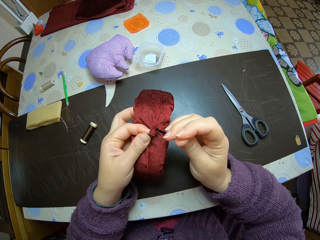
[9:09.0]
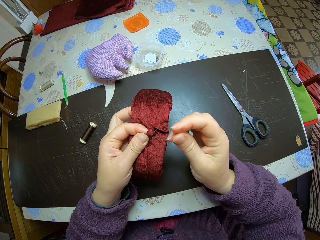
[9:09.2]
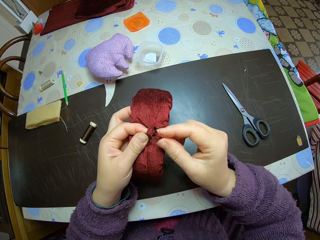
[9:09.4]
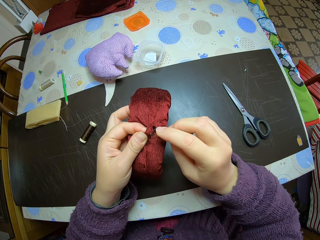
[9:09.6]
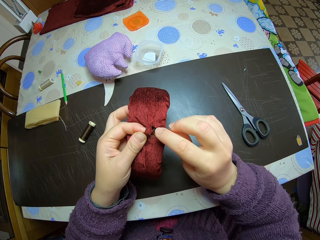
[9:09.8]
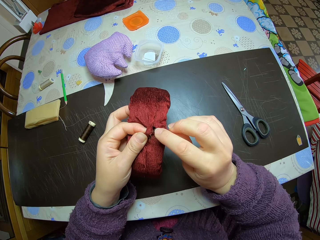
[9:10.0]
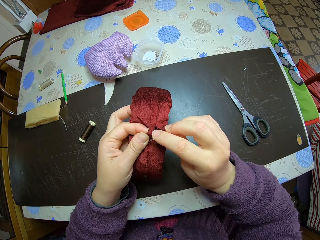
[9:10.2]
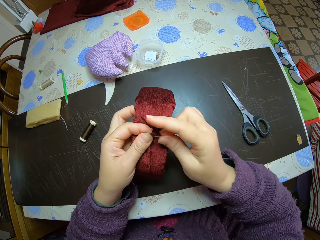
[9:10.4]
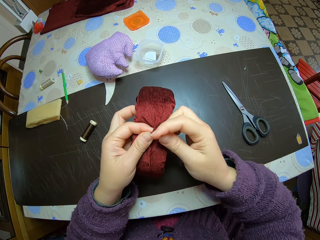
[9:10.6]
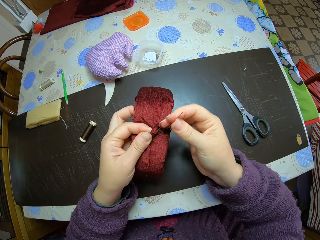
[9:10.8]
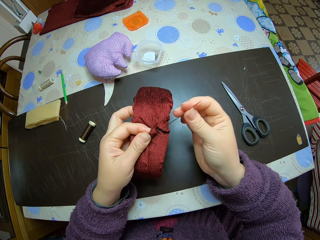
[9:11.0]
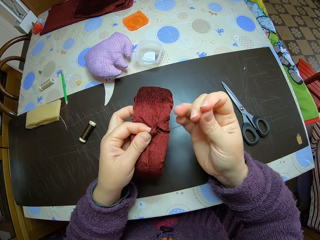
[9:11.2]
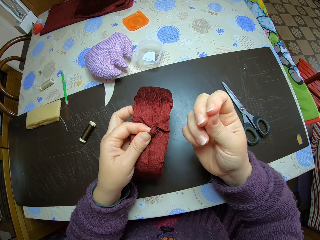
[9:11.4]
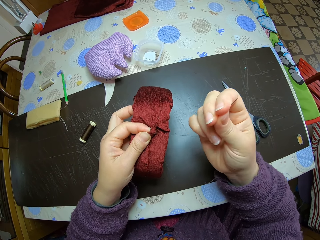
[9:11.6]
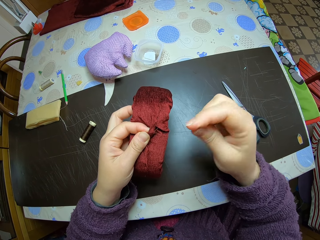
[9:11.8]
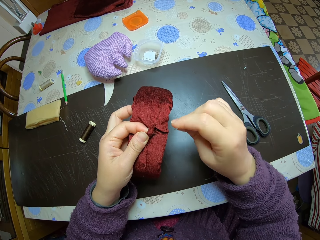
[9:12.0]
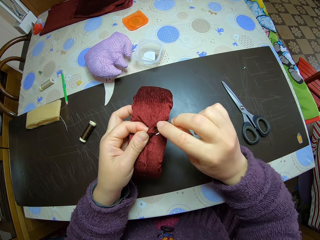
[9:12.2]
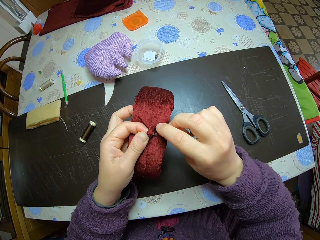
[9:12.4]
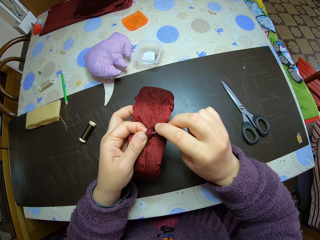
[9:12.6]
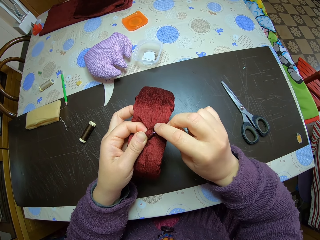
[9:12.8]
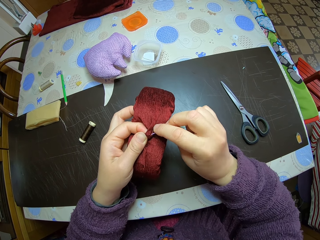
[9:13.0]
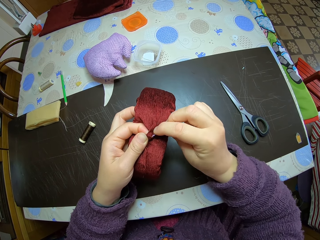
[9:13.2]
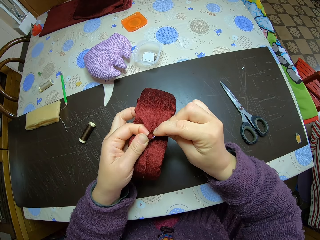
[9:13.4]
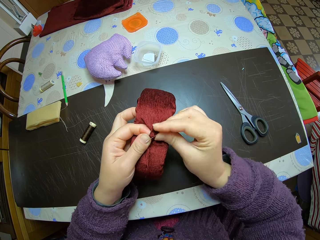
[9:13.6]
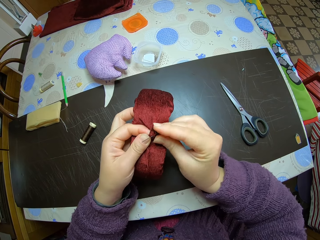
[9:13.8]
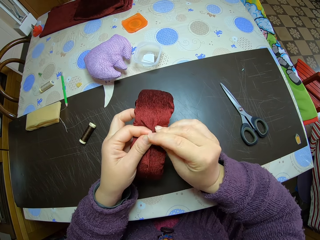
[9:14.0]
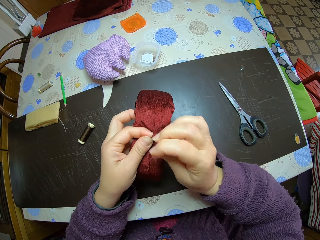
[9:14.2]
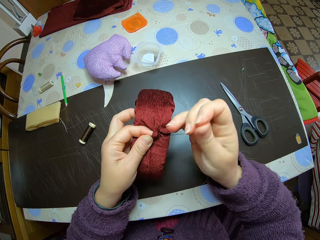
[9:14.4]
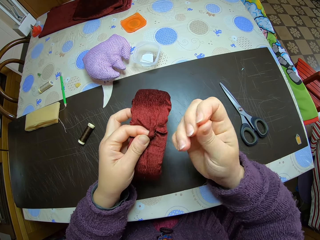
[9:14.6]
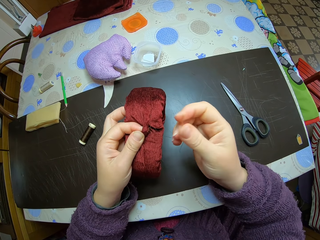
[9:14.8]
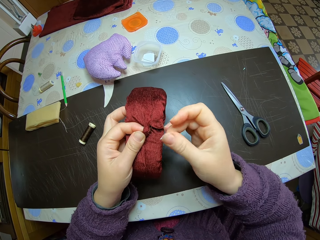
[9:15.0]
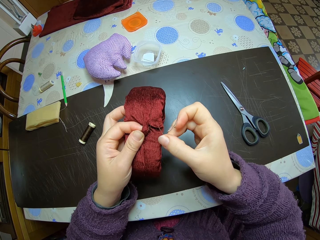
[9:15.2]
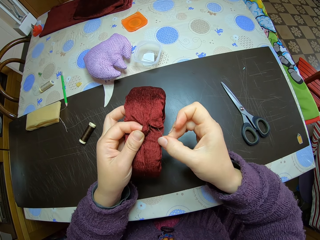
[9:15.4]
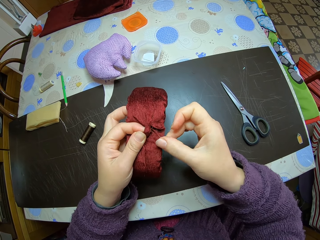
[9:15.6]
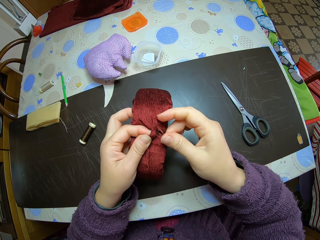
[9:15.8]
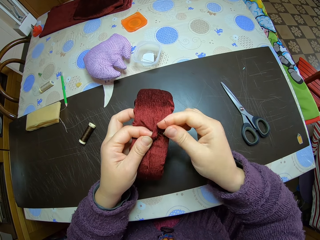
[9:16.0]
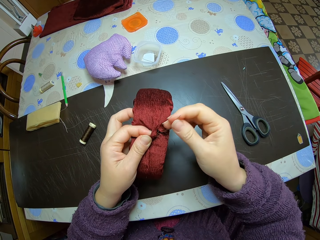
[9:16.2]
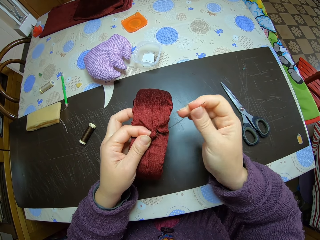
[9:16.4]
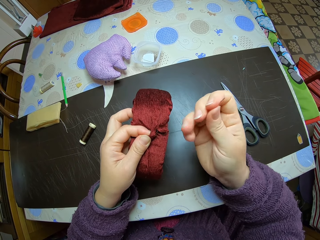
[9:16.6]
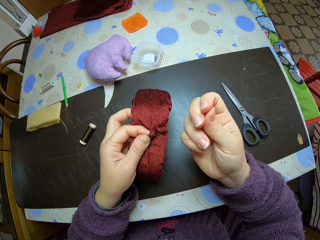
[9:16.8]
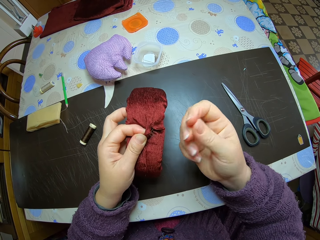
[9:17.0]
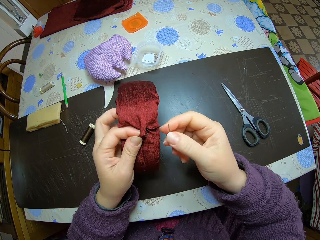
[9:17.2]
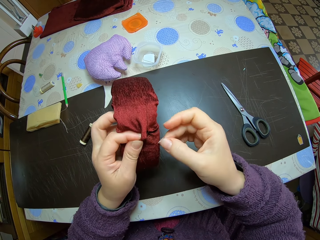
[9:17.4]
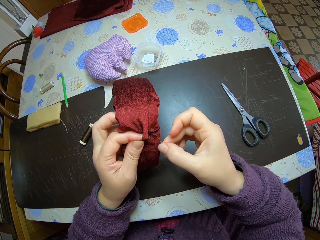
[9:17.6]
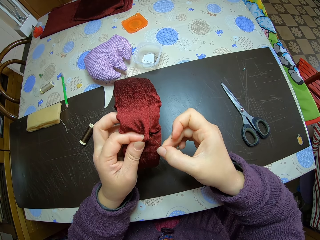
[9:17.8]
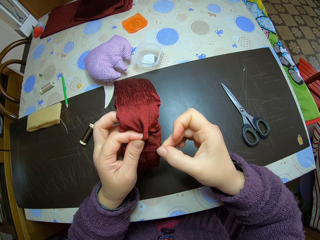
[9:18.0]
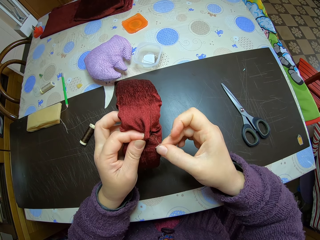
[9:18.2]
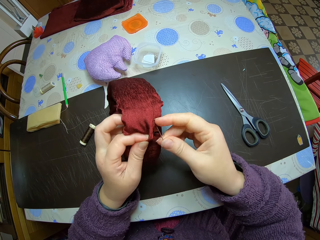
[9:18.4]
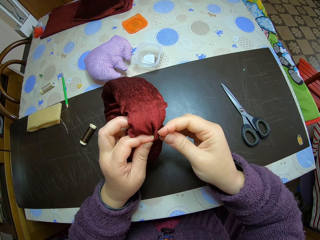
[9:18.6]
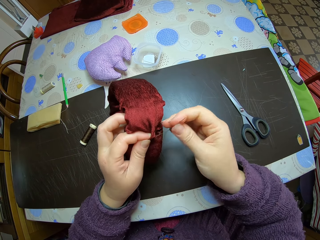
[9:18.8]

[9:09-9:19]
The camera wearer pulls out the needle from the material with her right hand. She sews the middle of the material with her right hand. She pulls out the needle from the material with her right hand.

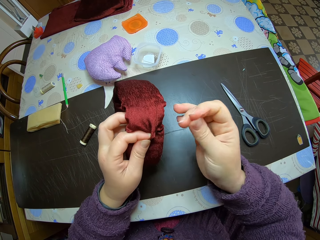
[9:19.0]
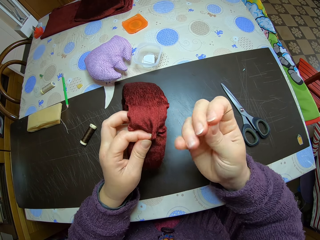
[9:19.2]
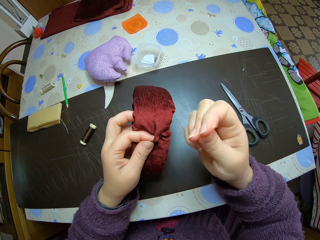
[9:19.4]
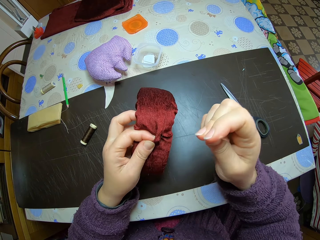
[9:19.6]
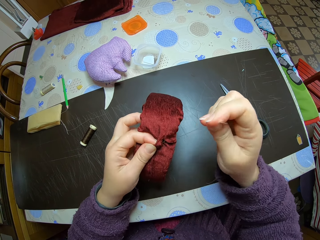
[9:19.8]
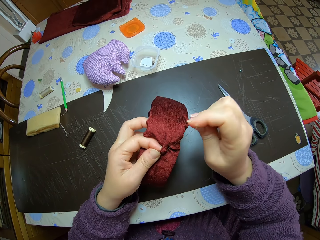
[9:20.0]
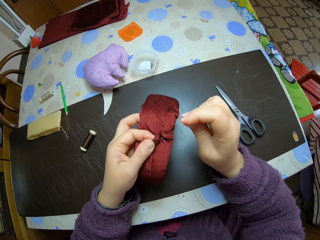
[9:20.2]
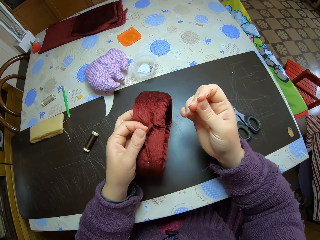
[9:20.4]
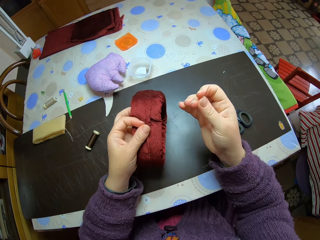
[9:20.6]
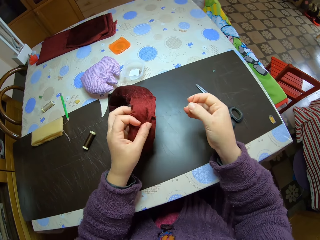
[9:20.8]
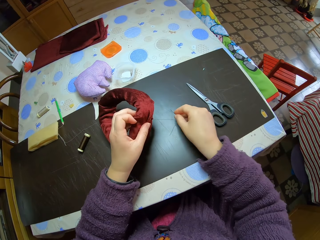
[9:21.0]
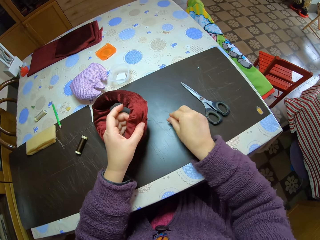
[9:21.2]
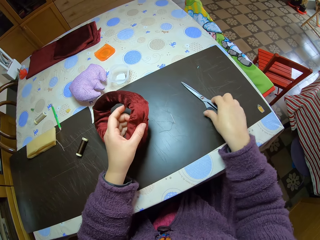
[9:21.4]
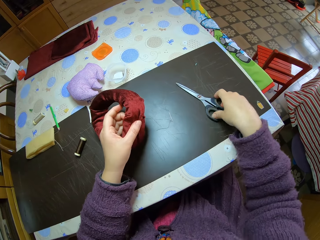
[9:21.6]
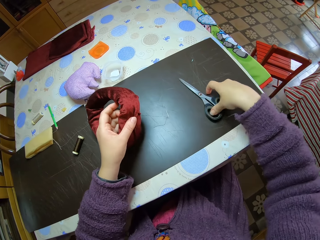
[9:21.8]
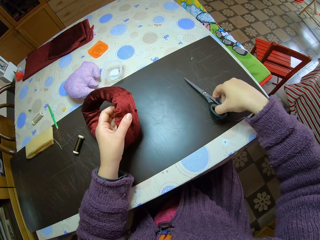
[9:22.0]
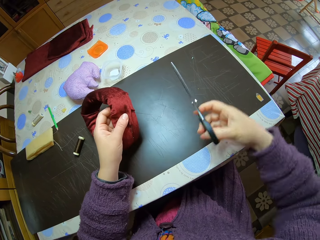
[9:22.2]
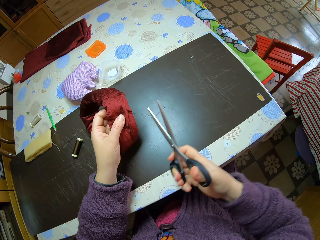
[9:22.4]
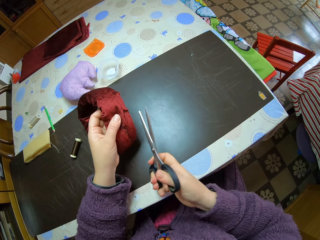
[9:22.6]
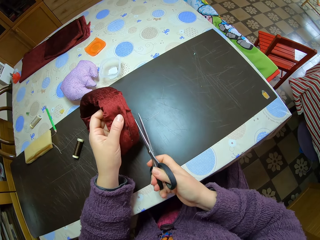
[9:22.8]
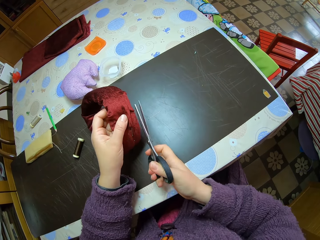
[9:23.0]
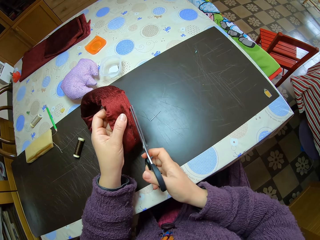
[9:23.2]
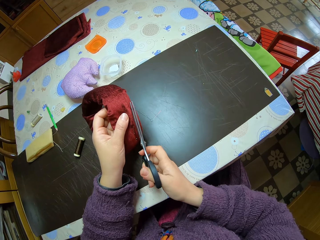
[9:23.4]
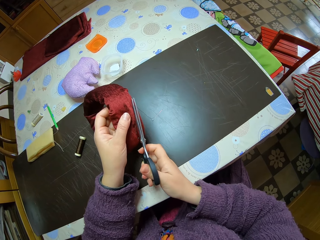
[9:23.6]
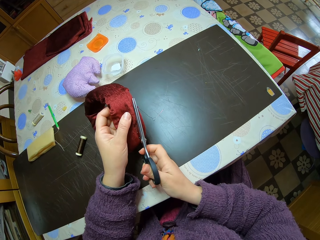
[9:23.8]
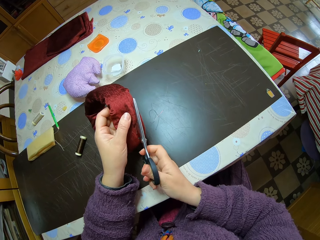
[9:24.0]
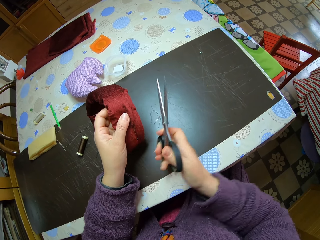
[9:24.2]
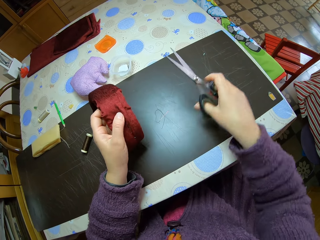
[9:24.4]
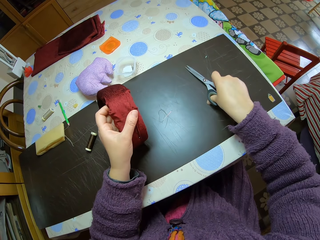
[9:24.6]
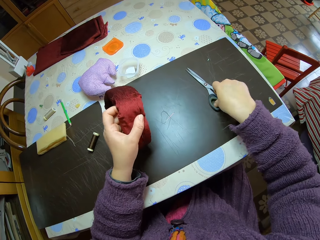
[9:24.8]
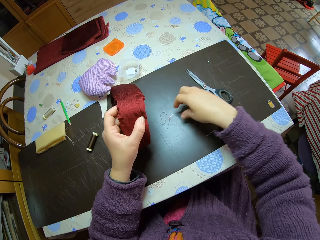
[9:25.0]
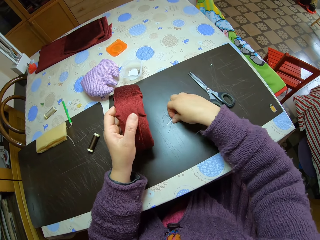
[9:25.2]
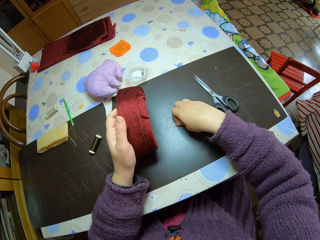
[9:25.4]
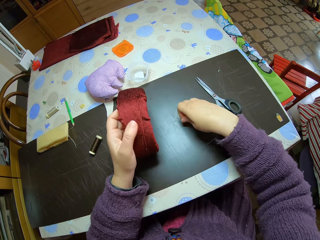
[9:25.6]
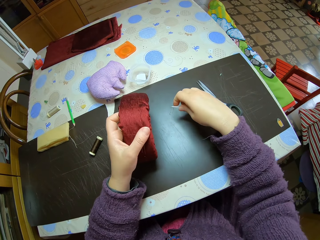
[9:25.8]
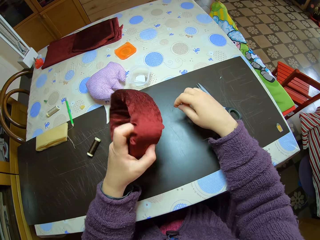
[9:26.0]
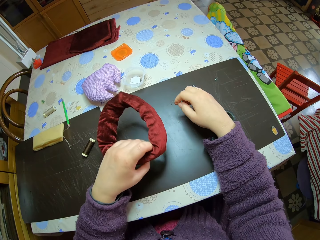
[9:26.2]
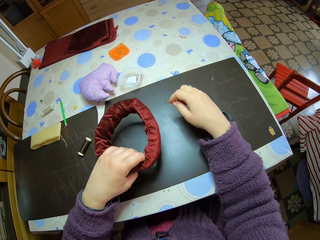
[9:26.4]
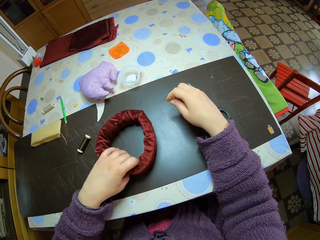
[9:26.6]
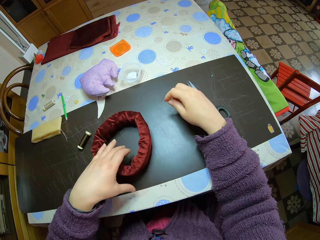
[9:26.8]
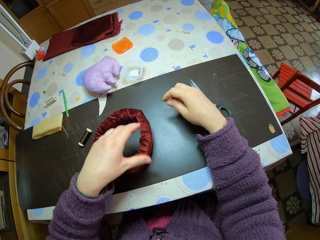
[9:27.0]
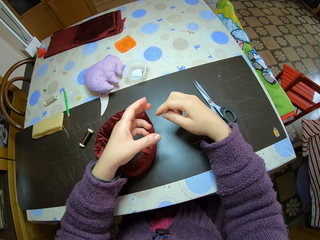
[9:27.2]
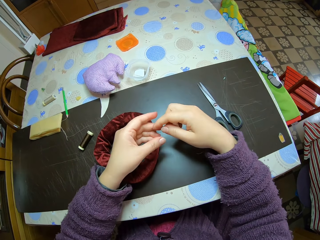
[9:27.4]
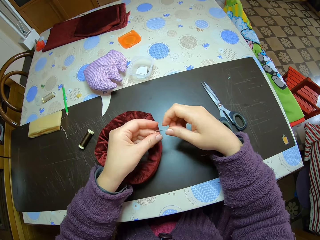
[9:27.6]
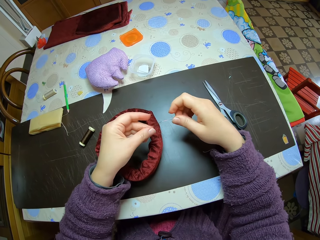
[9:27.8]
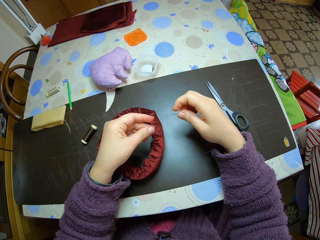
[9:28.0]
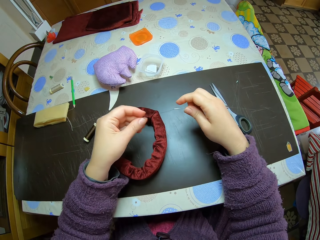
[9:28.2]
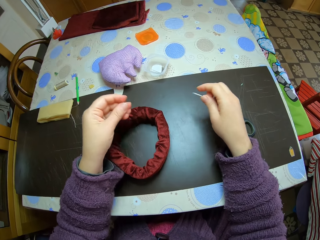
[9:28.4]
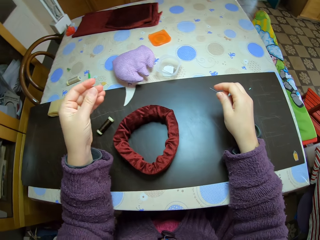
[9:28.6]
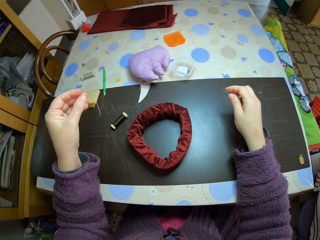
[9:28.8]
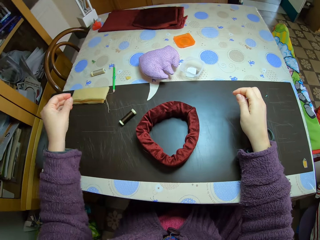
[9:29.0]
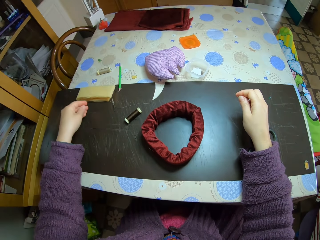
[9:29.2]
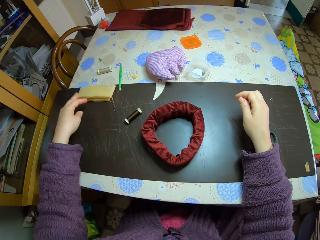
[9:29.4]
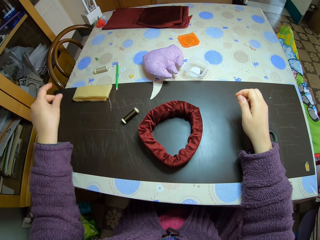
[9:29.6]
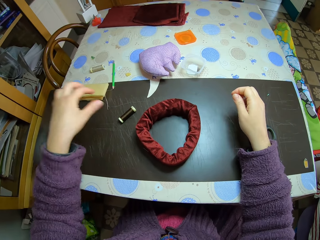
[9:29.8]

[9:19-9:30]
The camera wearer drops the needle on the table. They pick up the scissors from the table. They cut off the thread from the headband. They drop the scissors on the table. They put down the thread. They pick up the needle. They turn the headband. They put down the headband on the table. They remove the thread from the needle. They put down the thread on the table.
